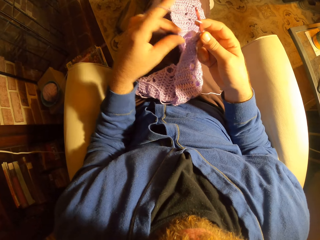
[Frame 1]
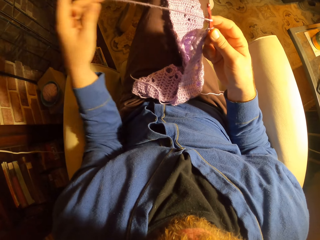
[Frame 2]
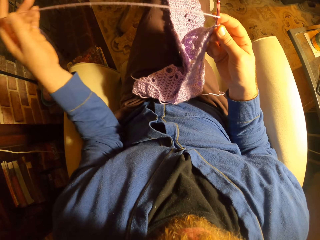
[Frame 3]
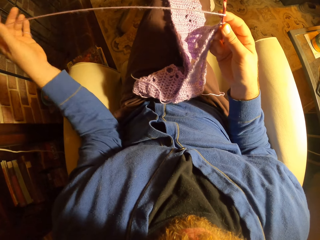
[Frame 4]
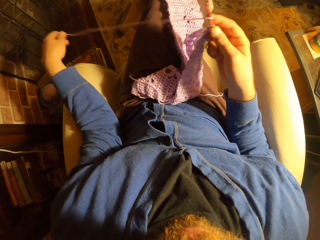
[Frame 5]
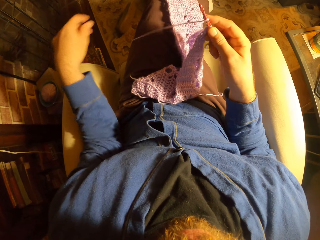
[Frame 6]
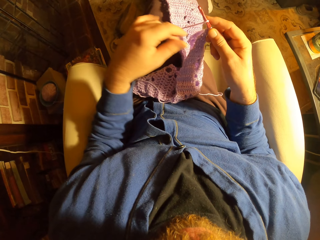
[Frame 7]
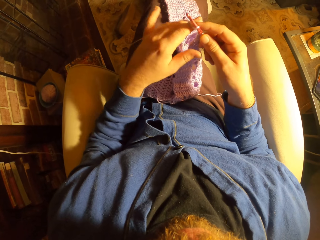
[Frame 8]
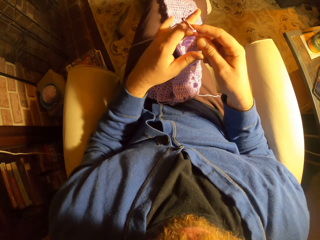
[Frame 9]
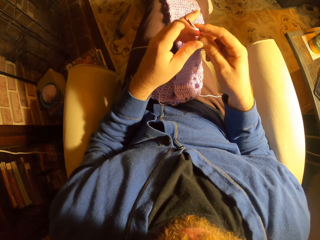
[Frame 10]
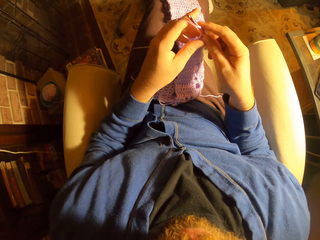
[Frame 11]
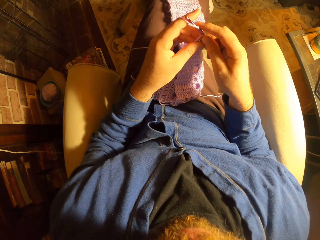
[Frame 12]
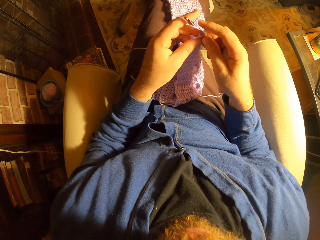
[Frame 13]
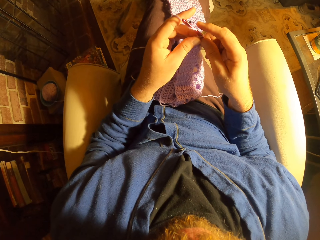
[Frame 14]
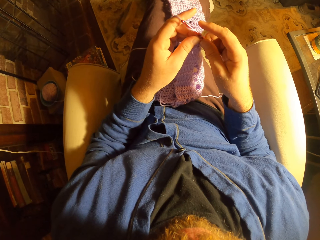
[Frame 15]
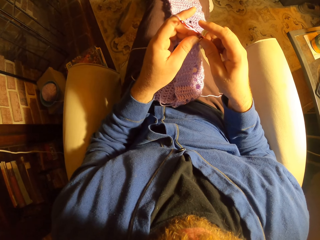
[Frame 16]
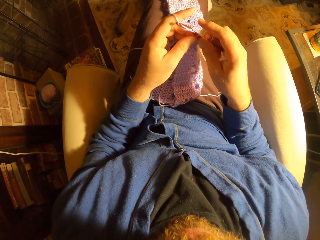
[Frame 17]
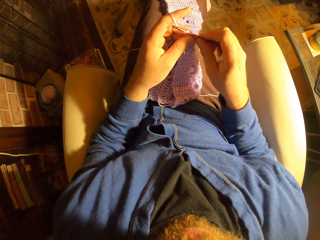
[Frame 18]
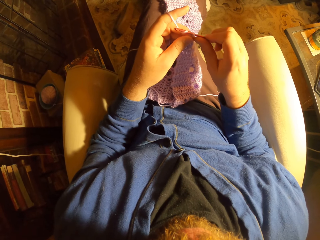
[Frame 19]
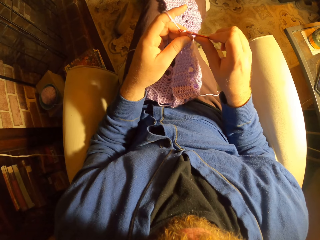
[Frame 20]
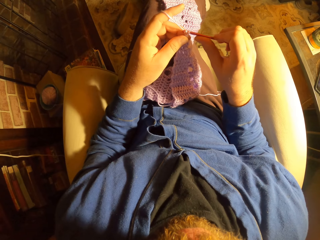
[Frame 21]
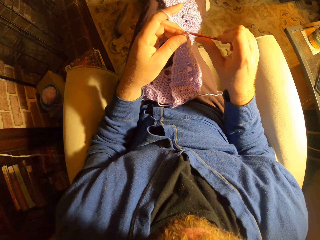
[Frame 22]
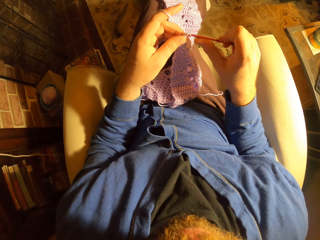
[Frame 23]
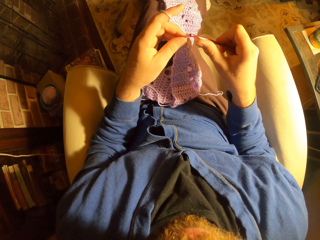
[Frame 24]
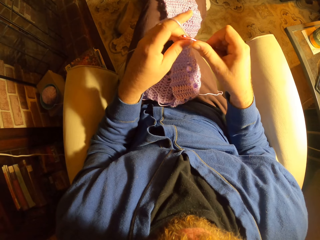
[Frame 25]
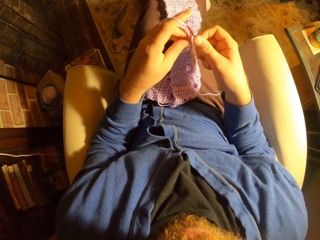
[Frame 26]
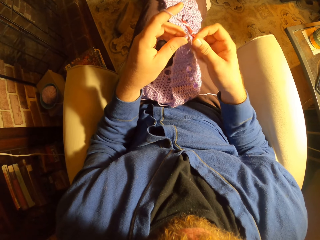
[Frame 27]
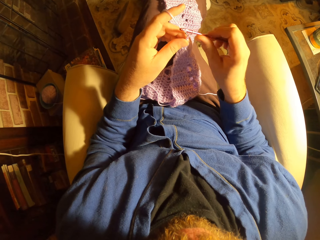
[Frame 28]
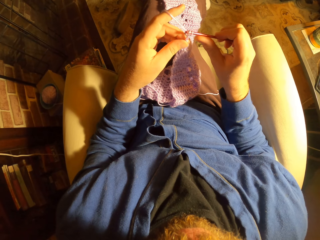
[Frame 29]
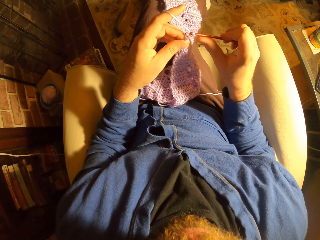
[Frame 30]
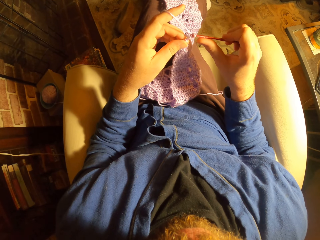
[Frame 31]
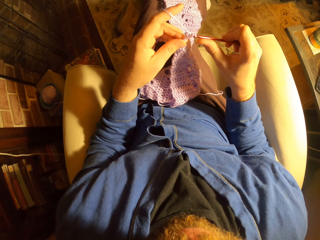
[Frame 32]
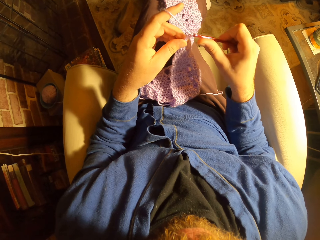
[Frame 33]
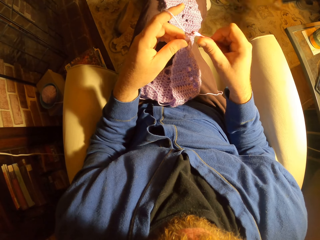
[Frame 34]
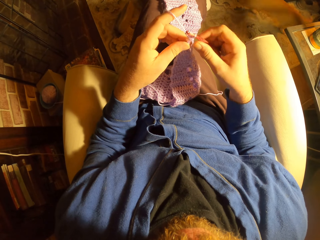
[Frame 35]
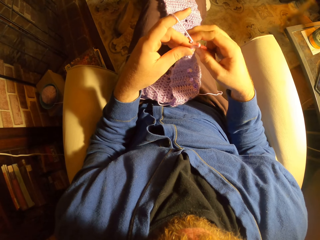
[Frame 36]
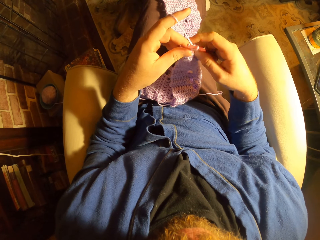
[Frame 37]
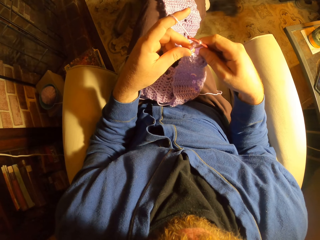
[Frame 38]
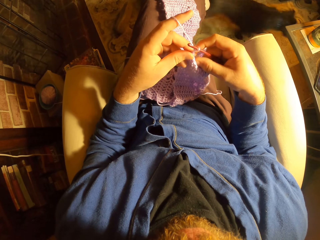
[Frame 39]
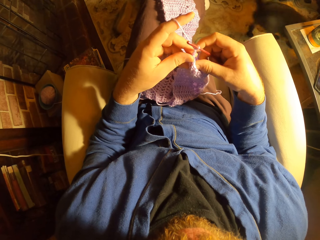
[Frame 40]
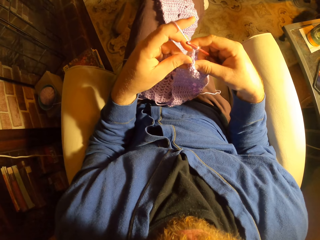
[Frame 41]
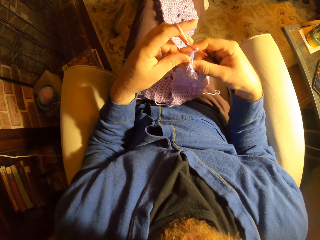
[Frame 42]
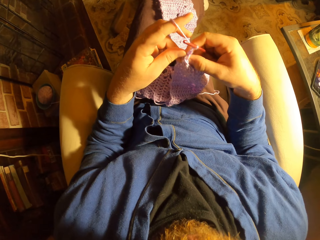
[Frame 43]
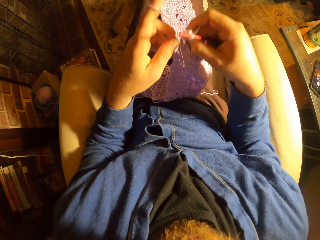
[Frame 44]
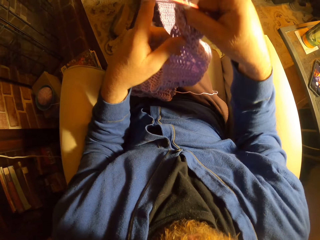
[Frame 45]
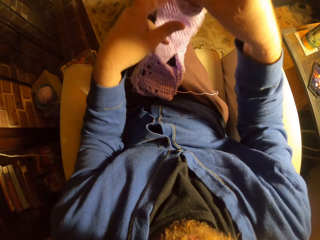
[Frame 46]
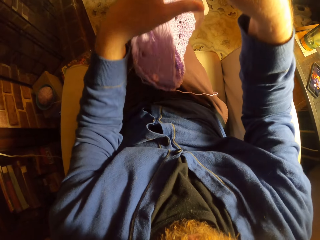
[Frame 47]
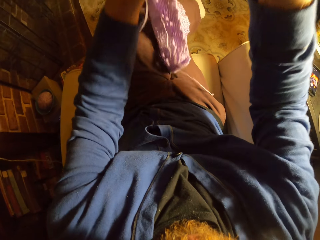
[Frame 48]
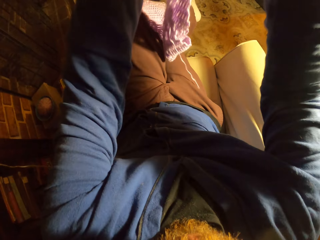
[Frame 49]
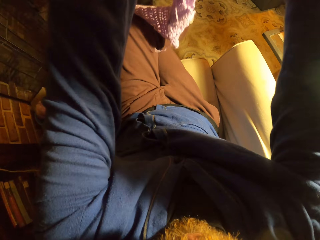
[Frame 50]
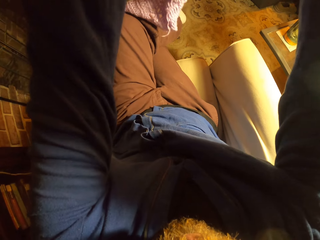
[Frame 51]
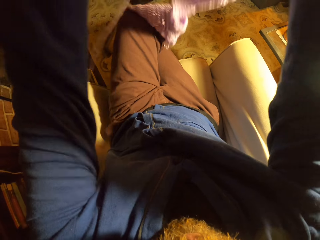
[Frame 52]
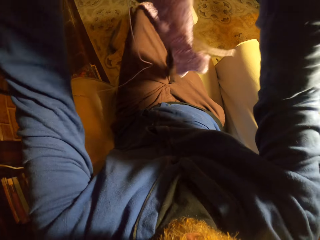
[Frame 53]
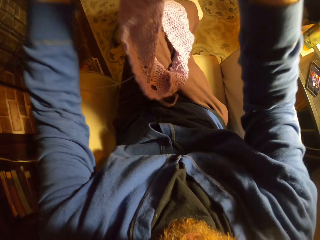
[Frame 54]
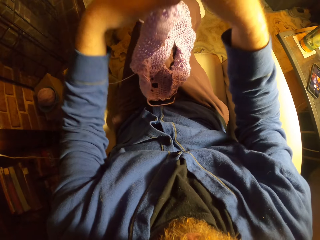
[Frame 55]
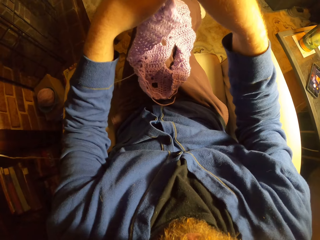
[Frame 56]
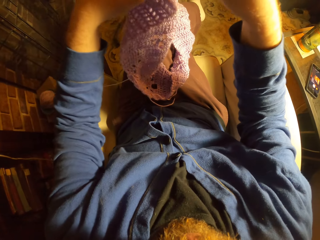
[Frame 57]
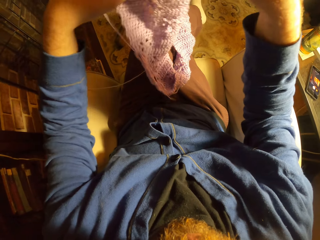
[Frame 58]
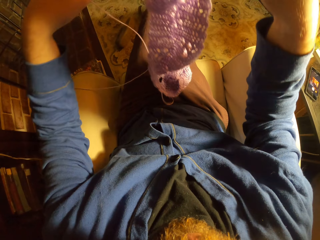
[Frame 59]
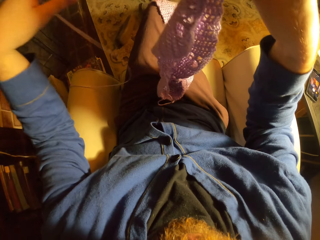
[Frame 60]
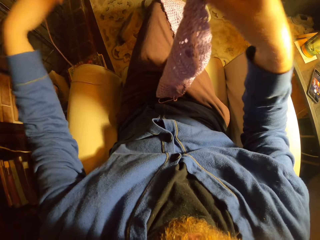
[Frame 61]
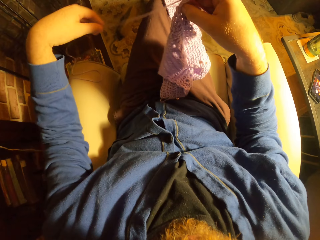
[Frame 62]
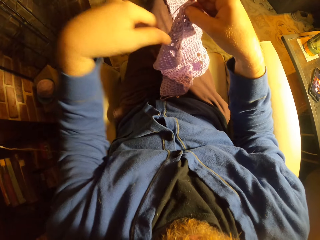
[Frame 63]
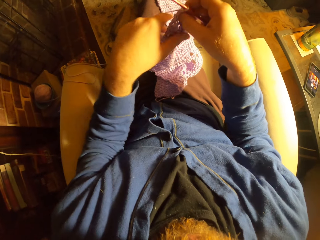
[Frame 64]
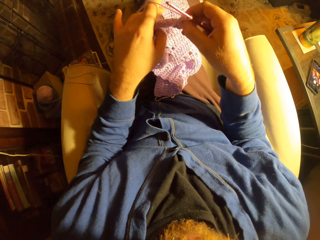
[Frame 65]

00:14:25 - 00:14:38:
The camera wearer adjusts the yarn with her left hand. She strengthens the fabric in the room. She holds the crochet with her left hand. She knits the fabric with the hooked needle. A cat runs across the room. A dog chases the cat. The camera wearer lifts up the crochet with her two hands. She strengthens the fabric in the room. She adjusts the crochet with her two hands.

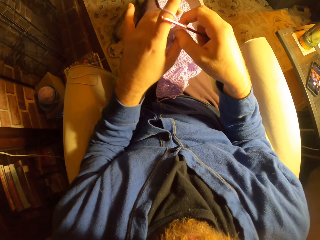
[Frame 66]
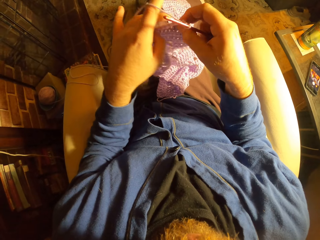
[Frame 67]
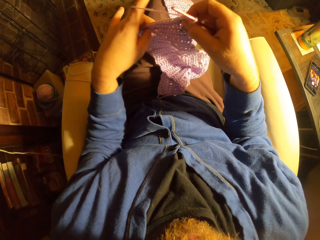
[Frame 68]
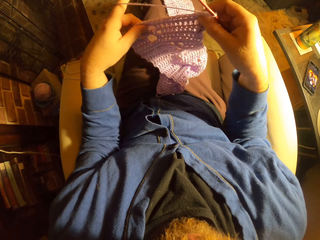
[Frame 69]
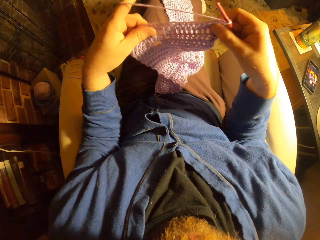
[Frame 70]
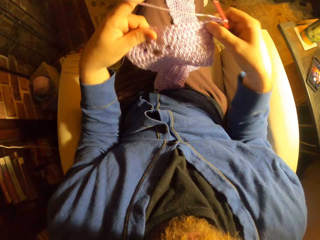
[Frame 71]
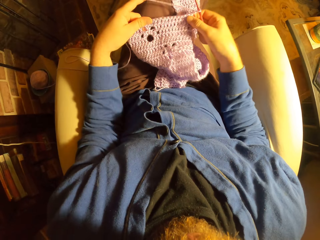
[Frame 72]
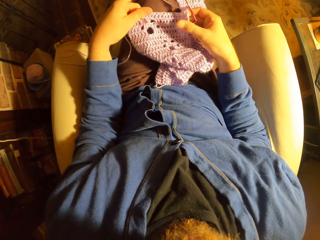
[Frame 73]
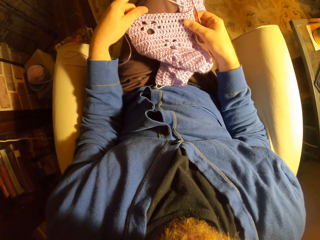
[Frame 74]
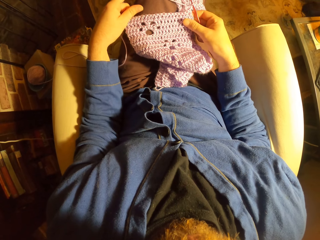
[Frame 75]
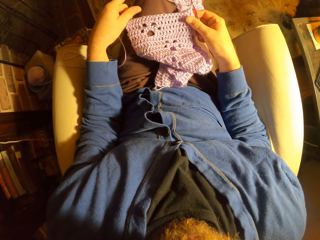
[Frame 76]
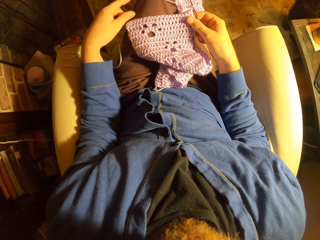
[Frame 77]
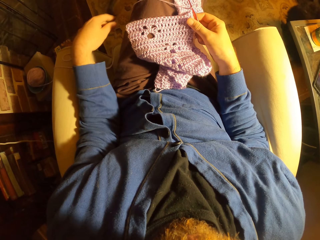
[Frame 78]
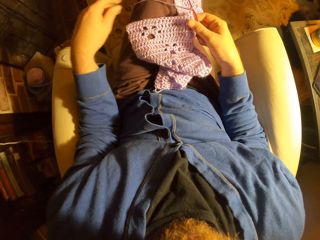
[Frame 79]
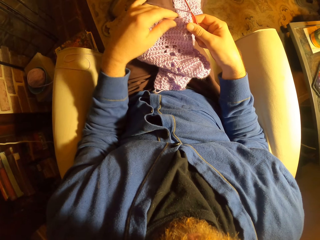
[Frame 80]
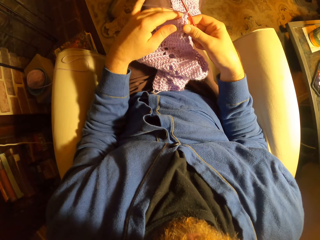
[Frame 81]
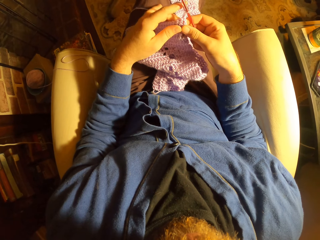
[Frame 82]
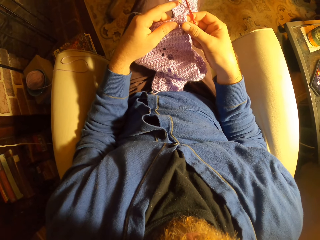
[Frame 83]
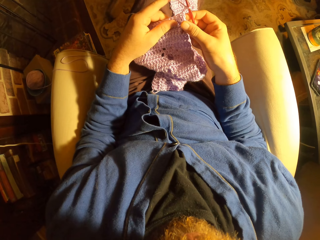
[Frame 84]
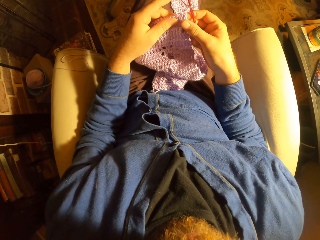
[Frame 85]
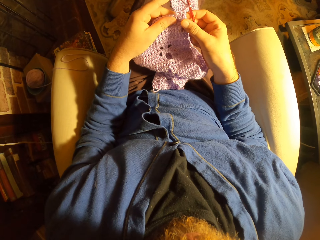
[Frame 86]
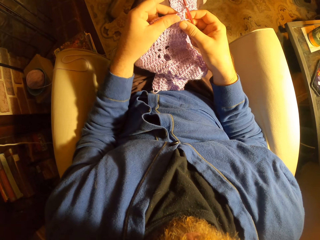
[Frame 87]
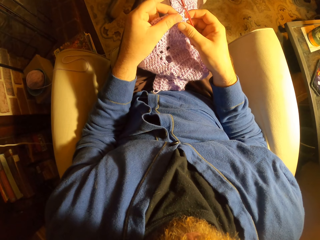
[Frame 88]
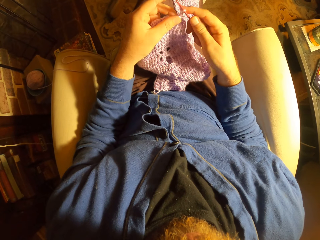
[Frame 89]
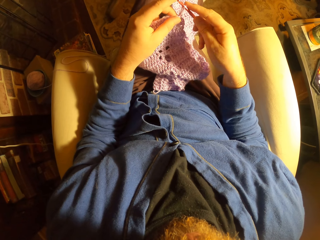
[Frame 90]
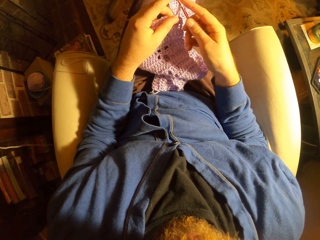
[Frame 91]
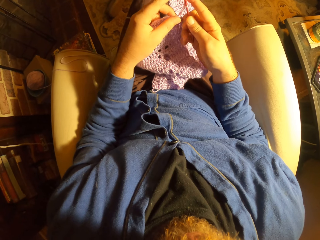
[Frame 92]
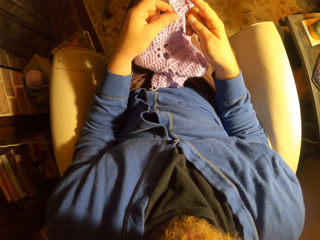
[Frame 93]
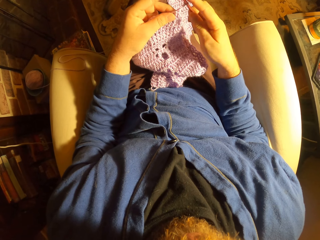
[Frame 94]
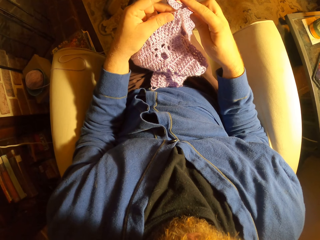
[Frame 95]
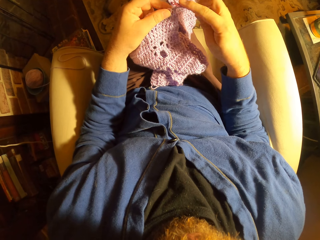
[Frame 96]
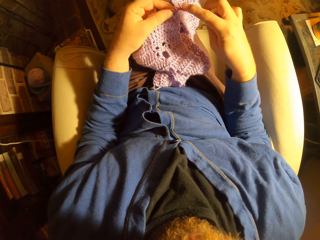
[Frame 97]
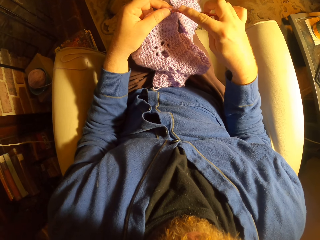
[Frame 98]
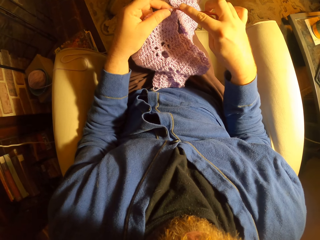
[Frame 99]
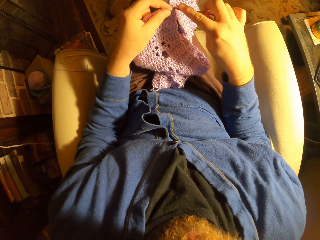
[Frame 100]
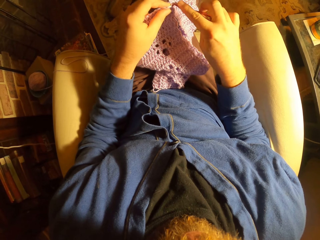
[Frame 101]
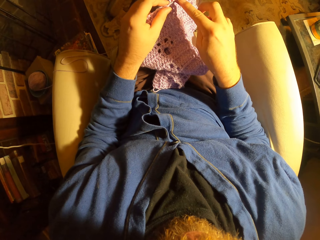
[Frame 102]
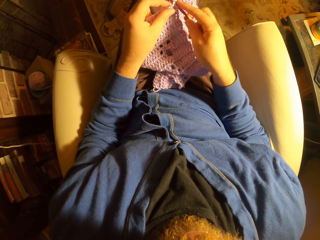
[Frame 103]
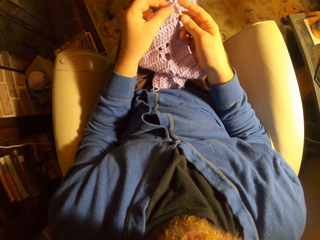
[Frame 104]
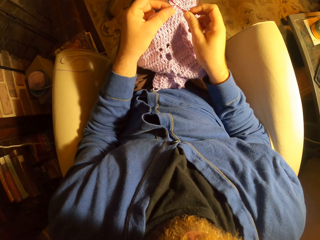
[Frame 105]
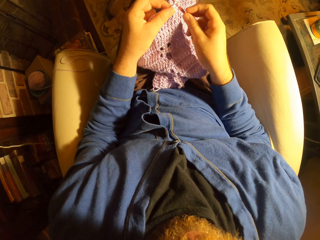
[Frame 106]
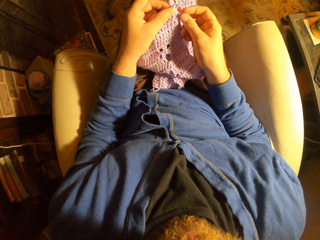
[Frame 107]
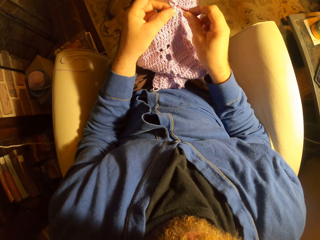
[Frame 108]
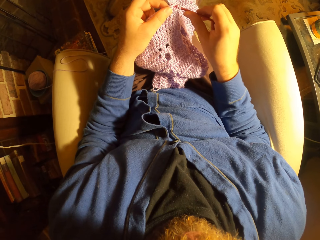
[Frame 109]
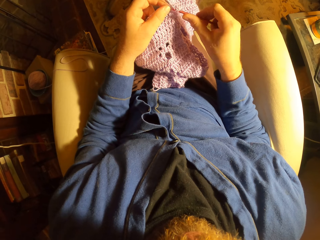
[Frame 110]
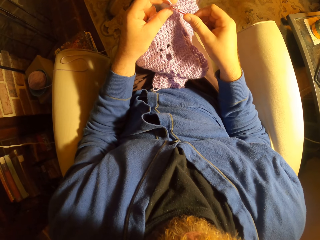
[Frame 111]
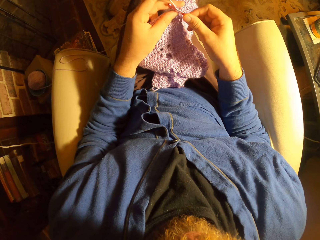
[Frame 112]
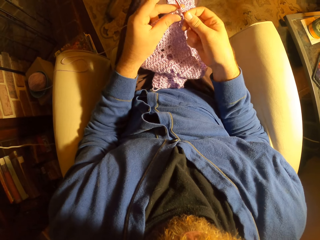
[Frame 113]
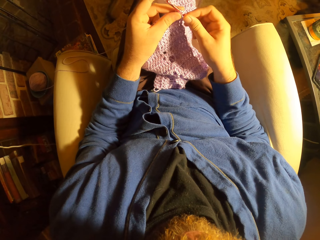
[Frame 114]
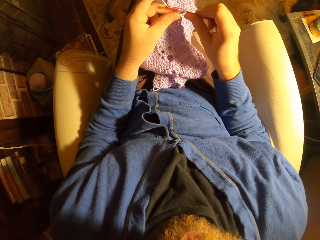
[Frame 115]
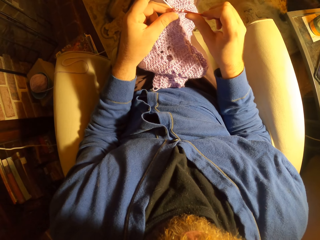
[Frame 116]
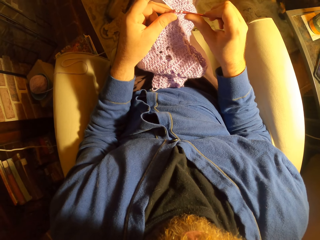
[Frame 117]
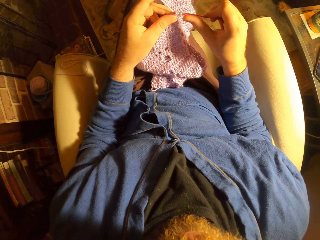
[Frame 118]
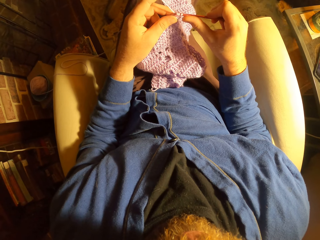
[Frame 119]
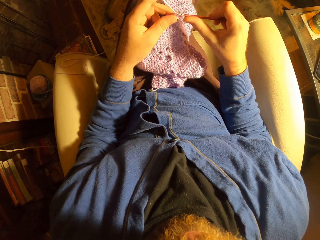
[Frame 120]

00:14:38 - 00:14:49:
The camera wearer places the crochet on her lap. She knits the fabric with the hooked needle. The dog walks across the room.
